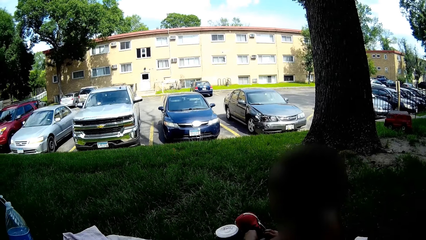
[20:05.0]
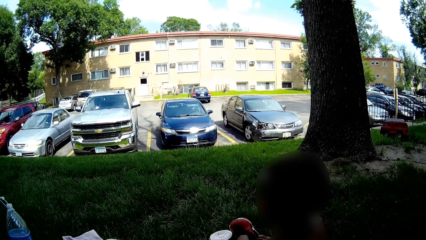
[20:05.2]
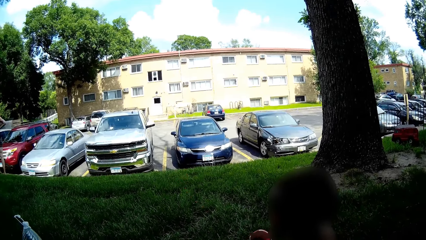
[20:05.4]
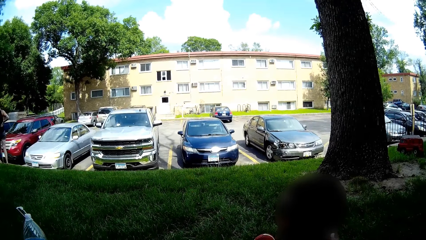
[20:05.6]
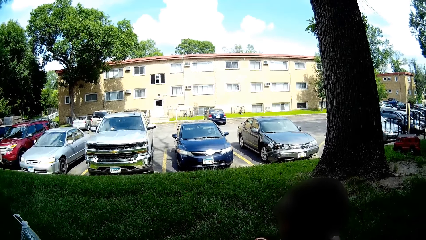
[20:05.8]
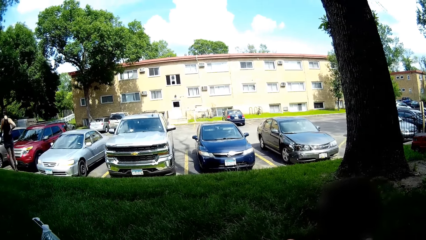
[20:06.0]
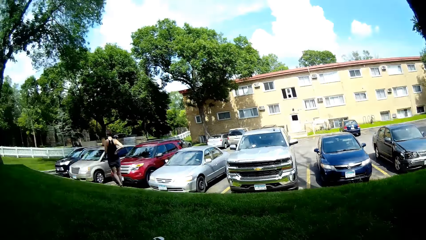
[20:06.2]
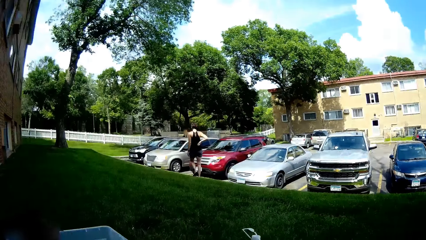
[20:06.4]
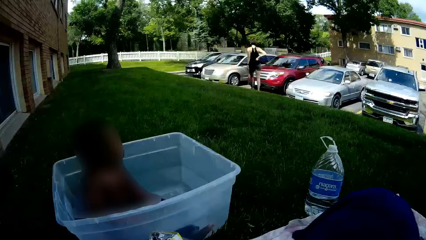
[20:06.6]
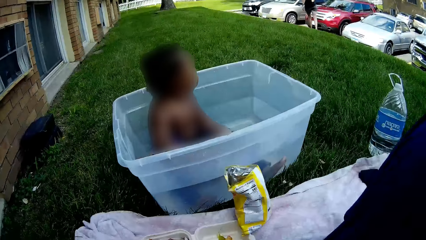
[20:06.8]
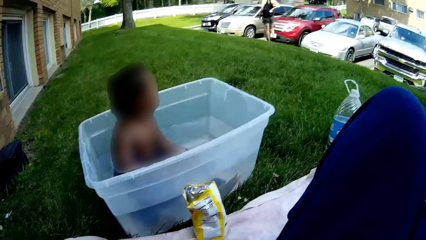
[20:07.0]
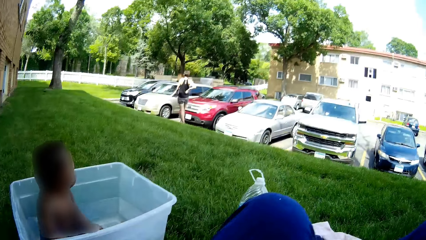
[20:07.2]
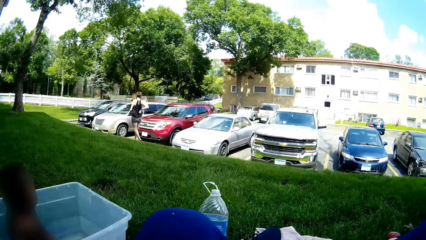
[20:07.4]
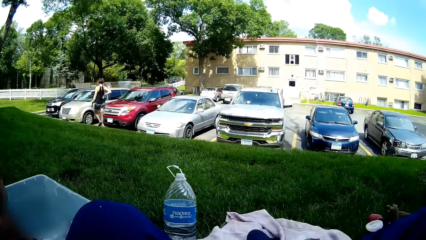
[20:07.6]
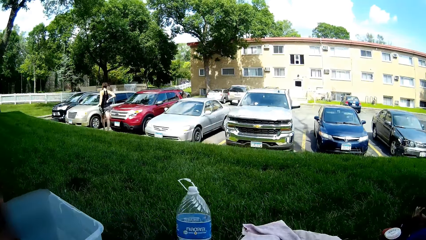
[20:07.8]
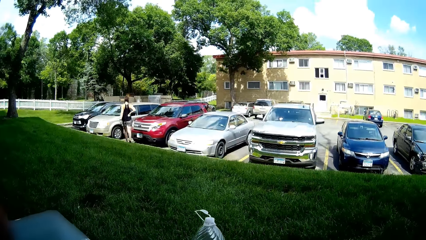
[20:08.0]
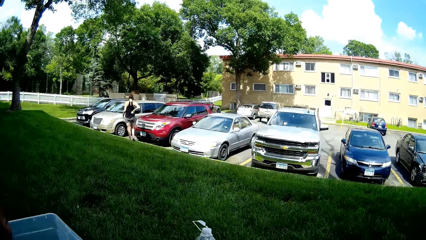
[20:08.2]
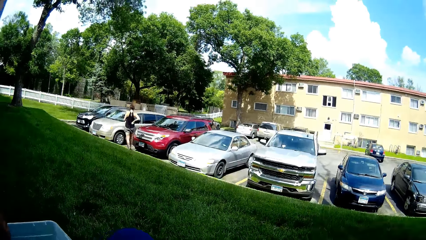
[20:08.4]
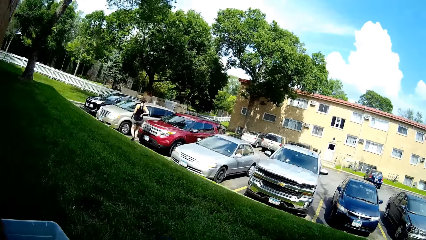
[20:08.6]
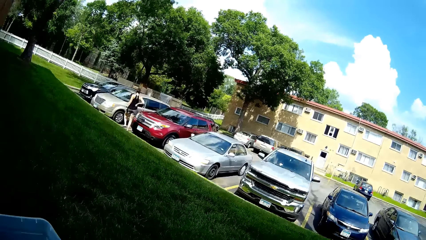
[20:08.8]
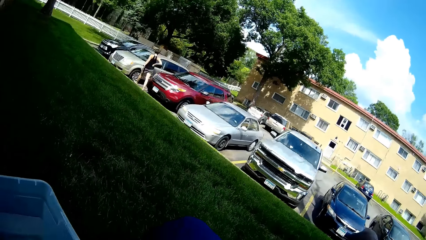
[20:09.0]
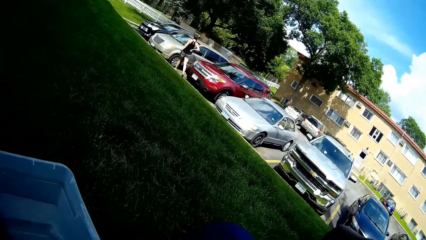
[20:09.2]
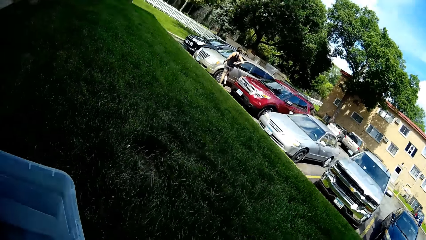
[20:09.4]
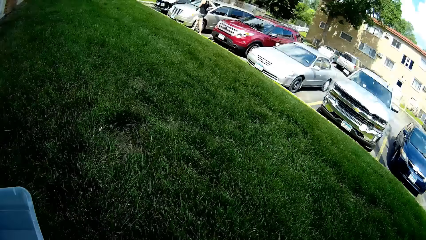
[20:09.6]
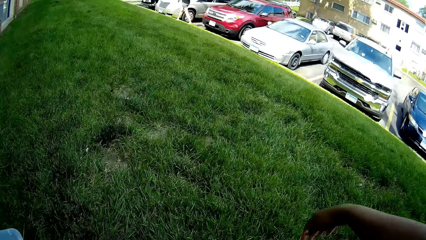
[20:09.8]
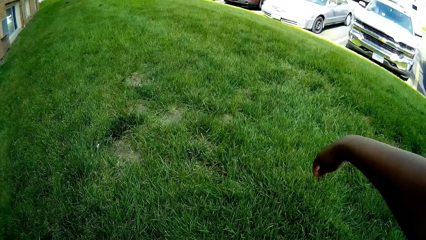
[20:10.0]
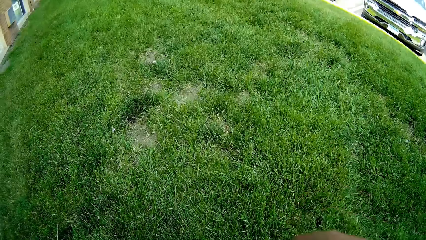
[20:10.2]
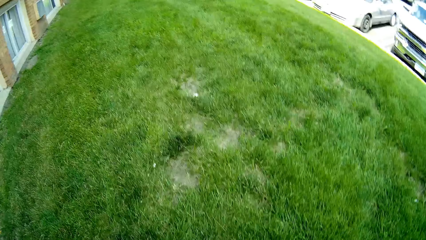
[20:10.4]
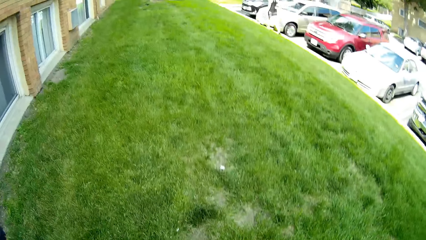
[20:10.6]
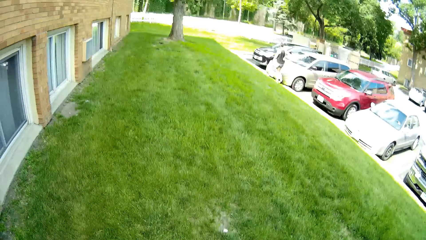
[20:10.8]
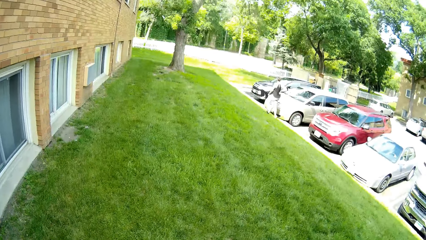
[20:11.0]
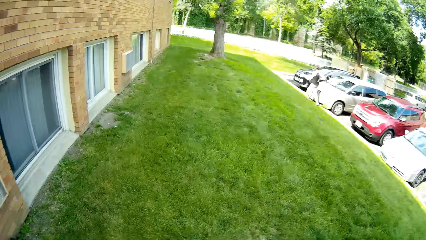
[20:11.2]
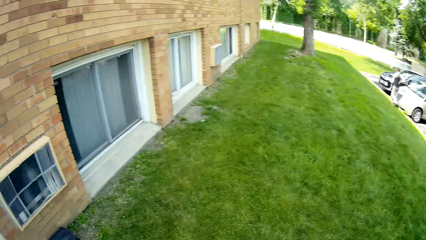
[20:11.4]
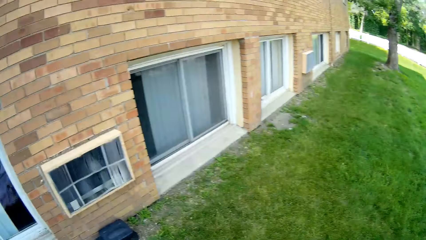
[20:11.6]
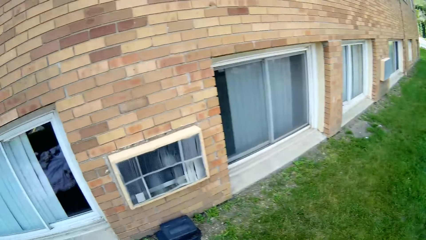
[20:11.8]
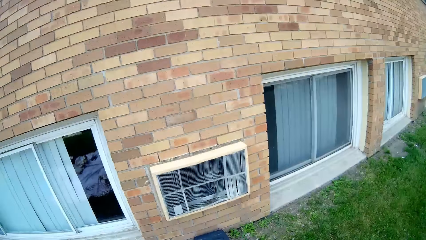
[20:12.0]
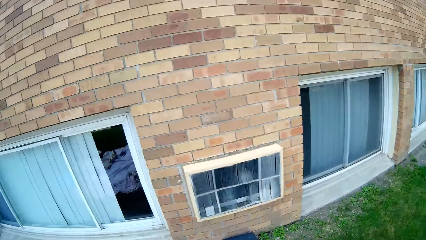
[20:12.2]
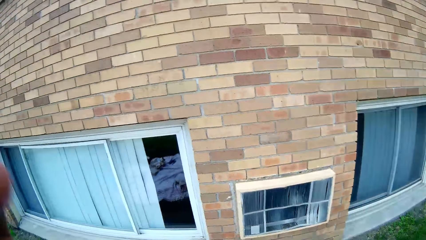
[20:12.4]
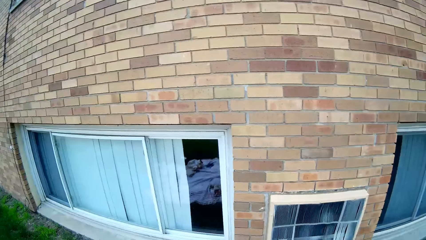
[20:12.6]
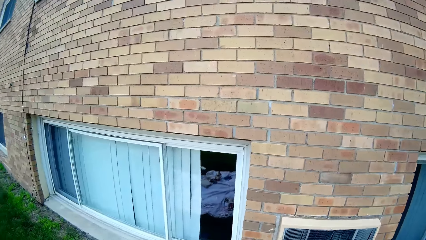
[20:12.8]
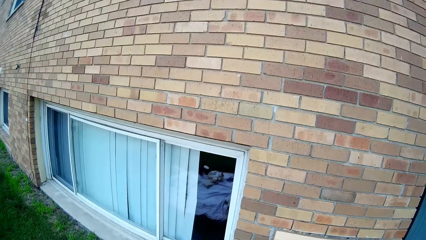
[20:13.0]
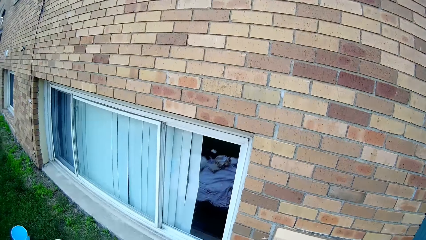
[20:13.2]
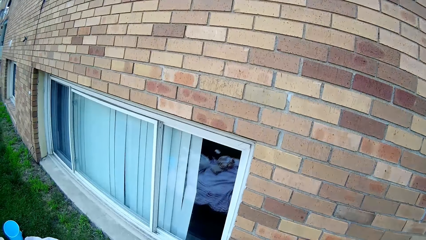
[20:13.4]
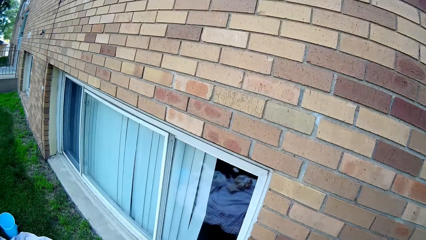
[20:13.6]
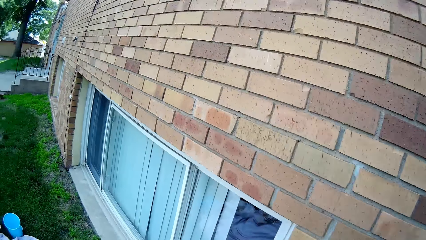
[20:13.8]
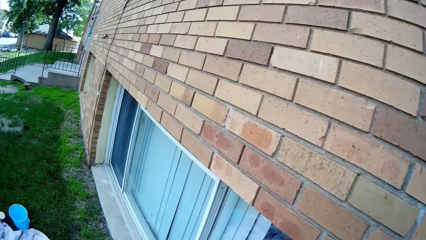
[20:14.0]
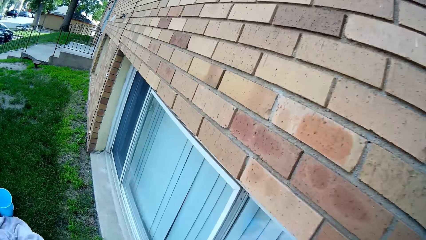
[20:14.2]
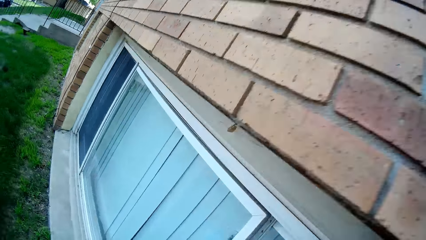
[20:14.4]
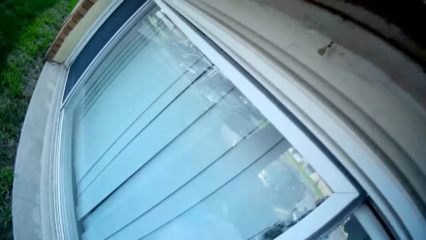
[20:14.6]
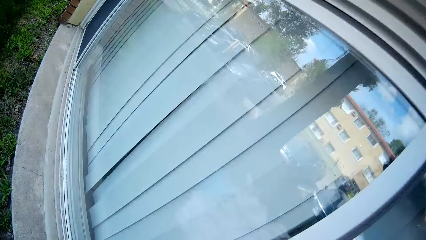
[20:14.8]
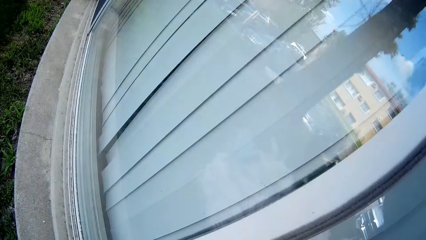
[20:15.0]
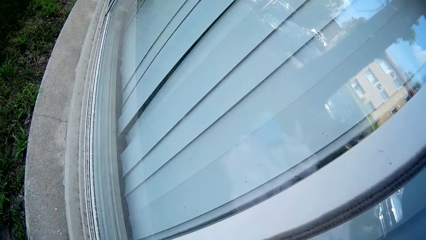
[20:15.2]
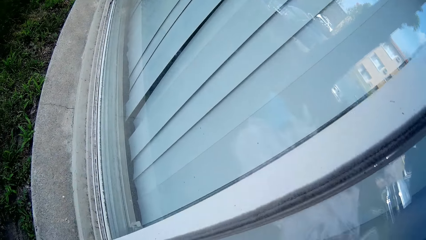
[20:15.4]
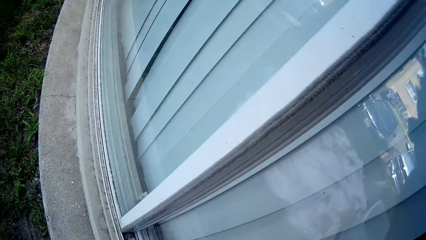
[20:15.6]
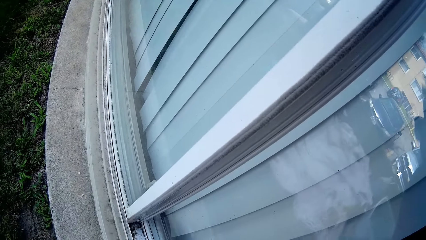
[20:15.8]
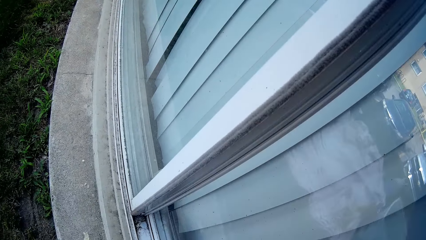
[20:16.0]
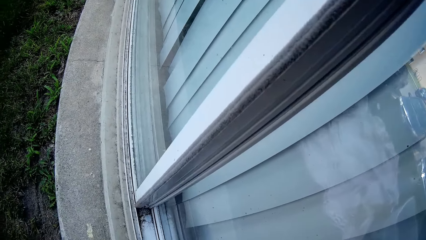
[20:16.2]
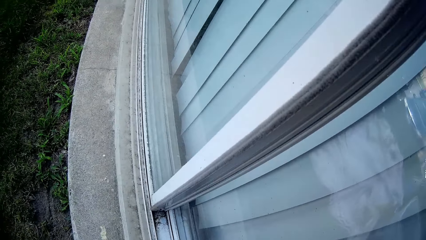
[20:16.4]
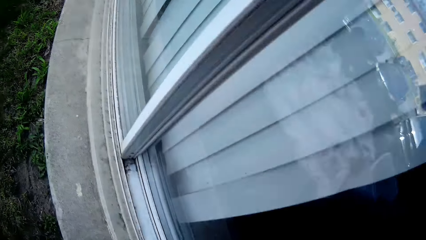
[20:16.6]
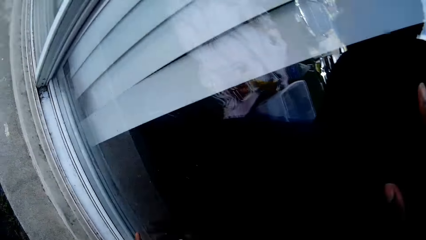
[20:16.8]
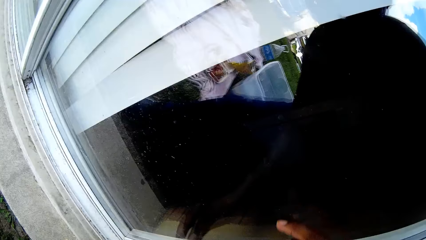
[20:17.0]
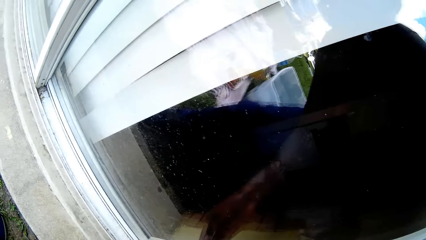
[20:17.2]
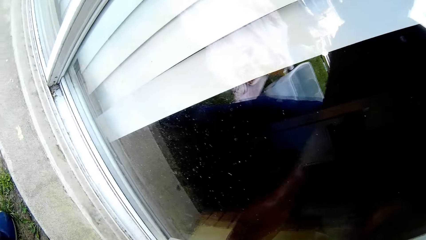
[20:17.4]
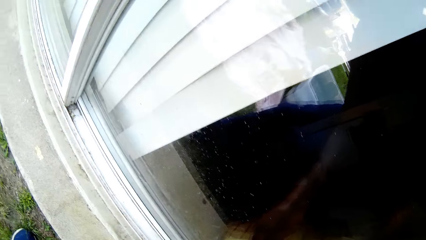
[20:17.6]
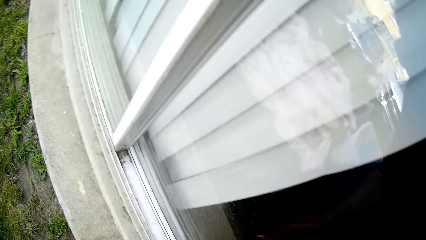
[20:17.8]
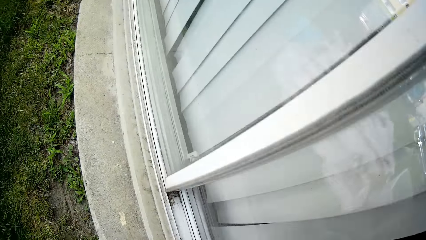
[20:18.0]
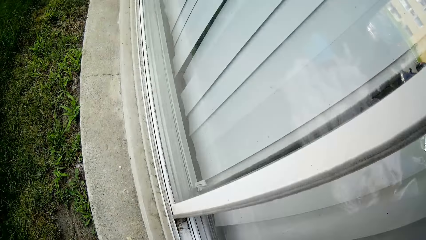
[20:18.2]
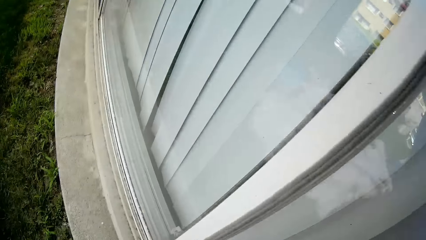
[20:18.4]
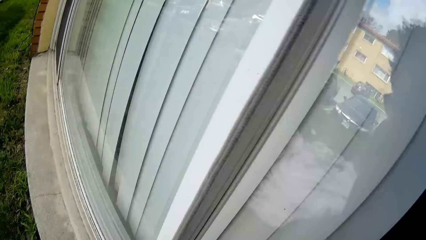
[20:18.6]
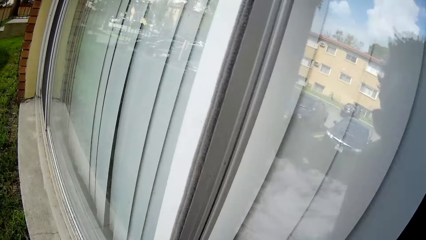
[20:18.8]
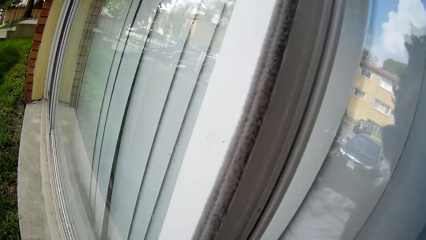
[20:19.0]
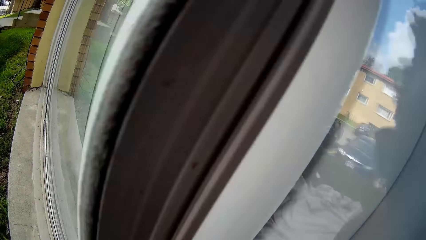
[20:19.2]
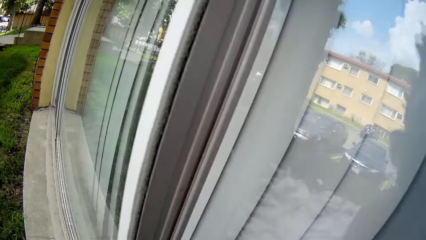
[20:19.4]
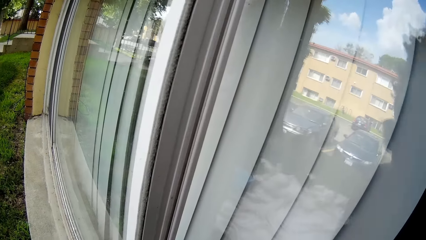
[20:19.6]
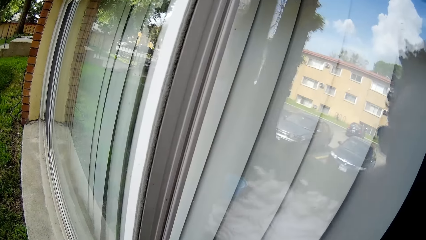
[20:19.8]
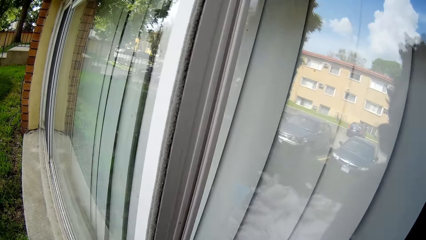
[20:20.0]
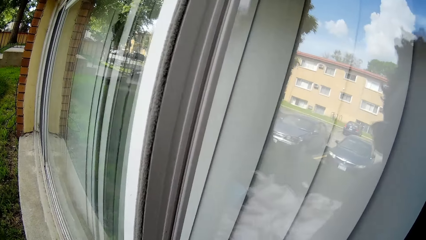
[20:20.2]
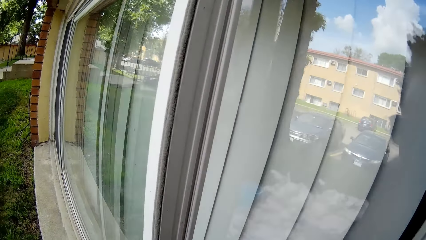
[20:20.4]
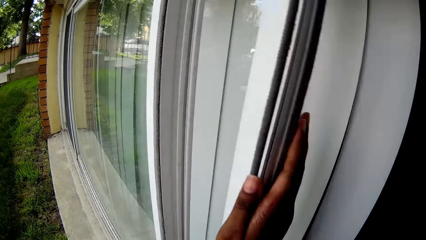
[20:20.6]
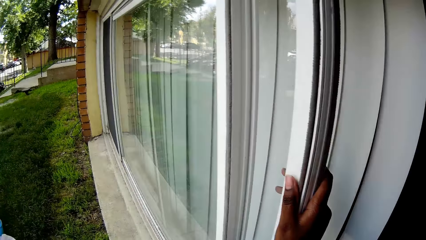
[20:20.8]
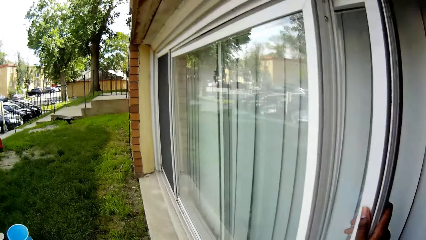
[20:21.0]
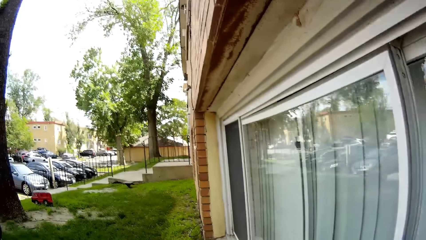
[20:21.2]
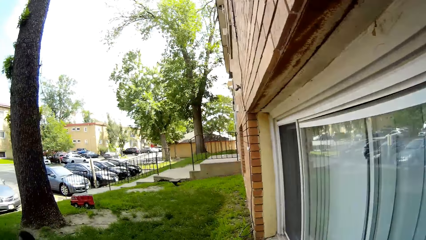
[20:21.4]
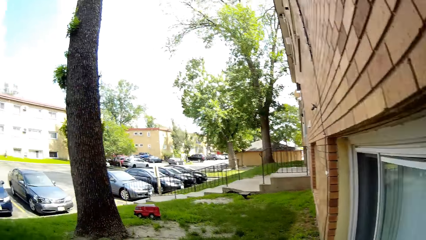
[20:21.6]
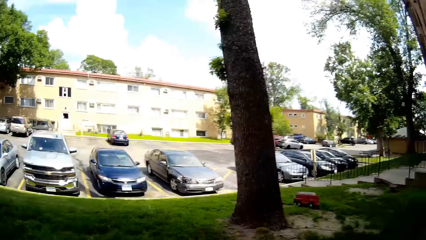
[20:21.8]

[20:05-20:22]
The camera wearer gets up and walks. She opens a window with her right hand.
